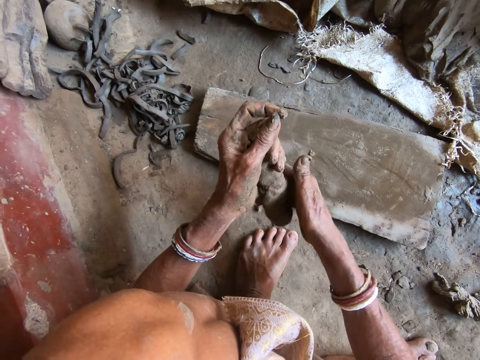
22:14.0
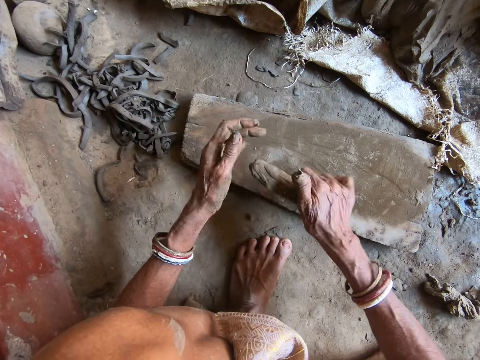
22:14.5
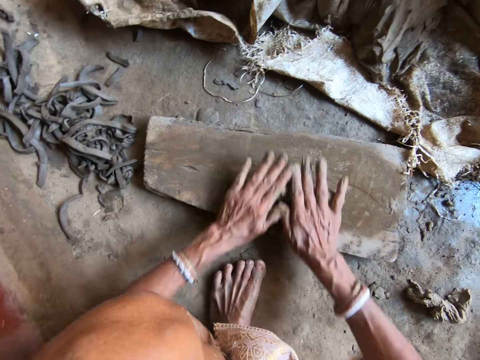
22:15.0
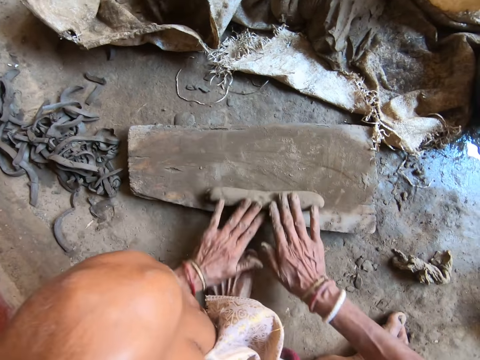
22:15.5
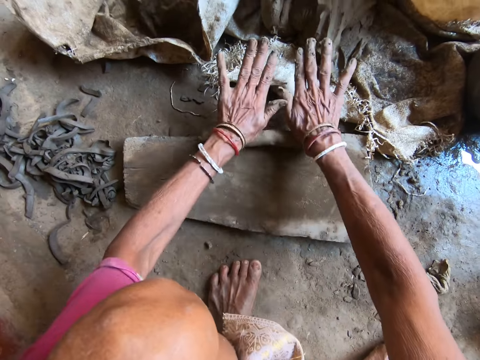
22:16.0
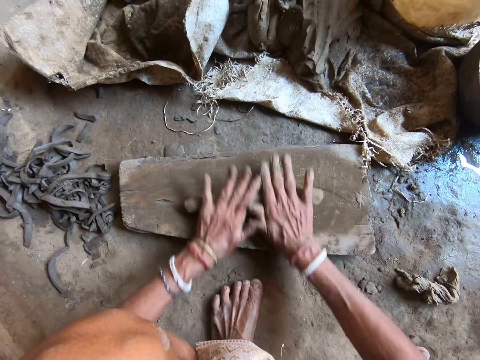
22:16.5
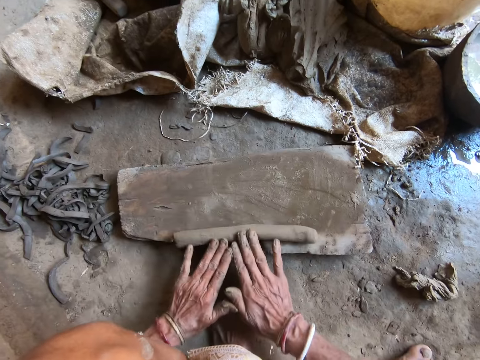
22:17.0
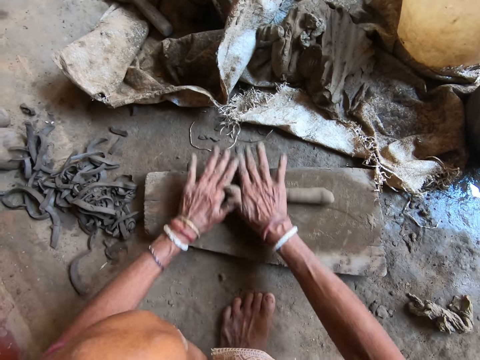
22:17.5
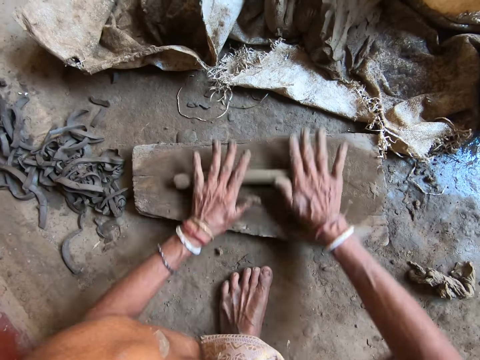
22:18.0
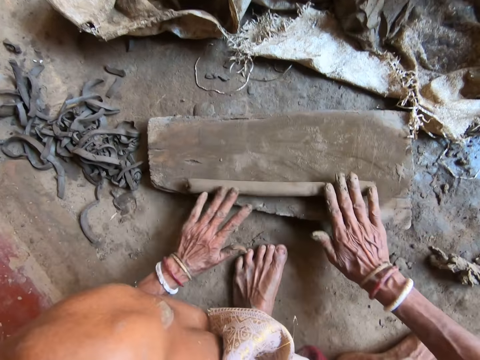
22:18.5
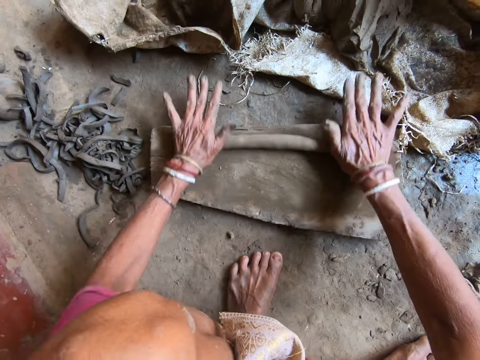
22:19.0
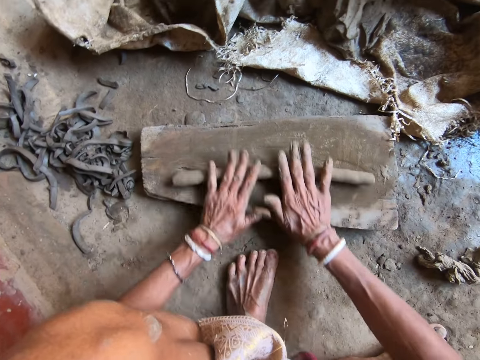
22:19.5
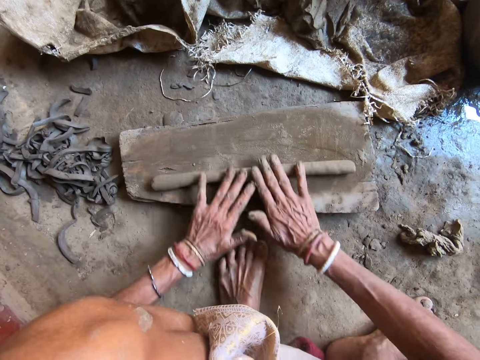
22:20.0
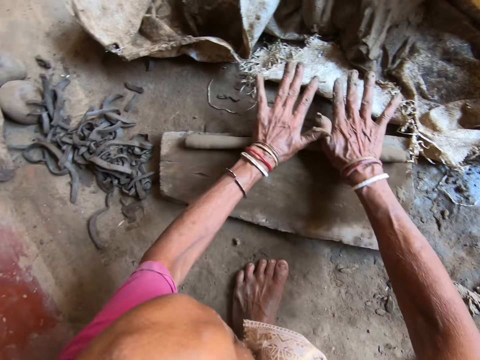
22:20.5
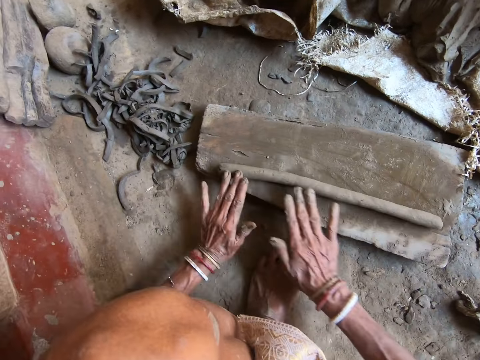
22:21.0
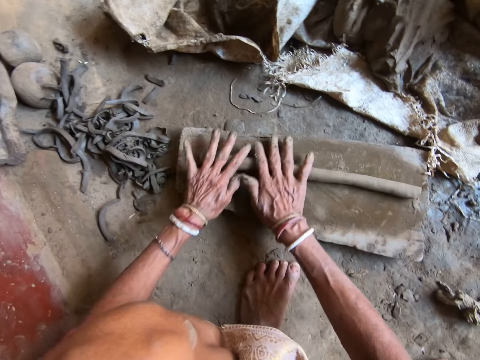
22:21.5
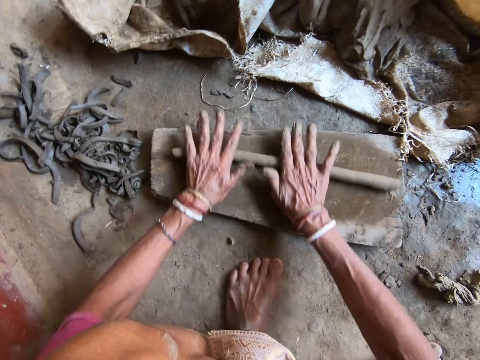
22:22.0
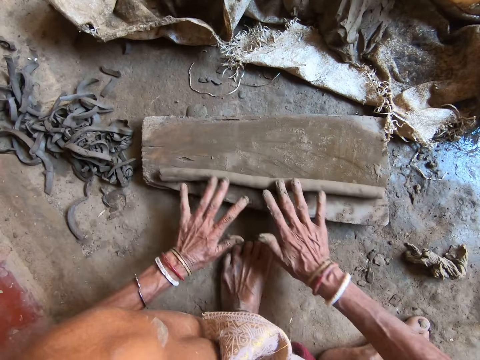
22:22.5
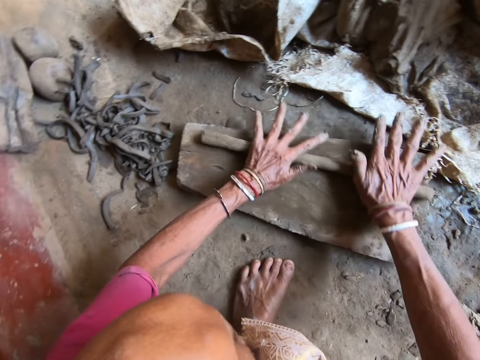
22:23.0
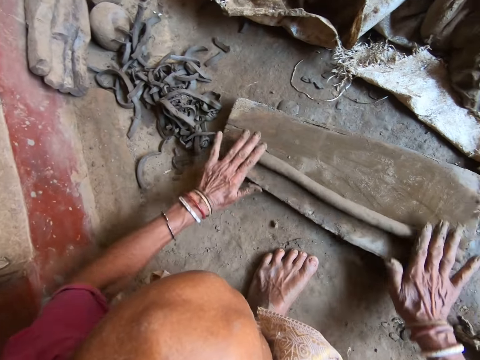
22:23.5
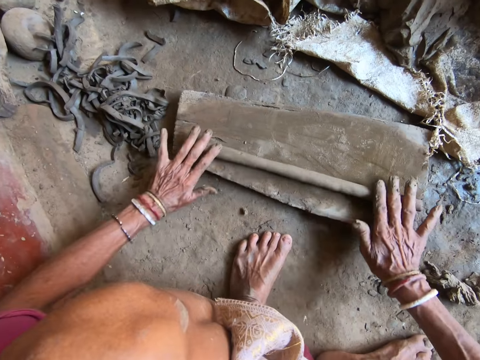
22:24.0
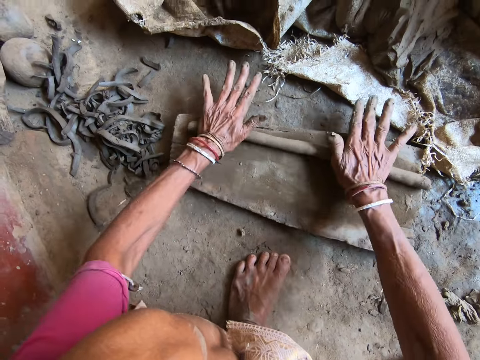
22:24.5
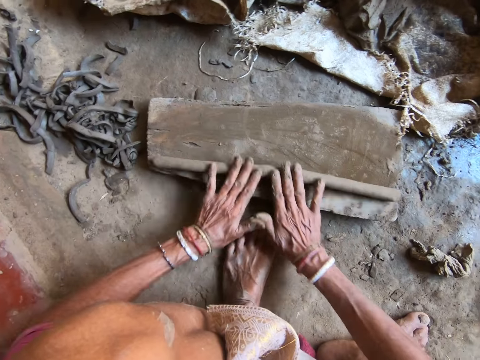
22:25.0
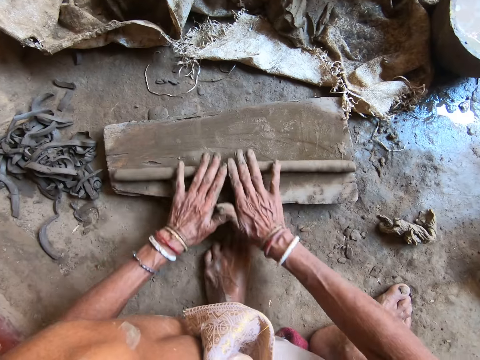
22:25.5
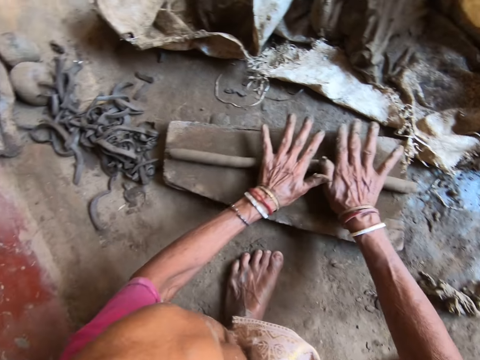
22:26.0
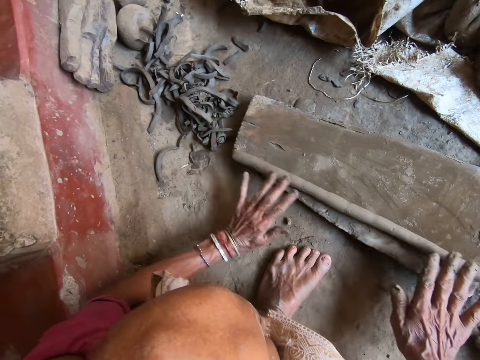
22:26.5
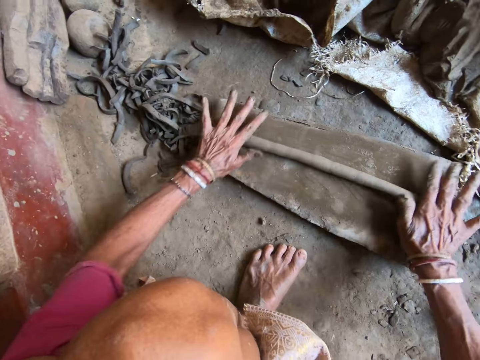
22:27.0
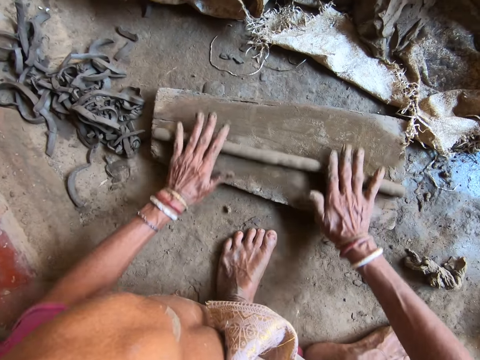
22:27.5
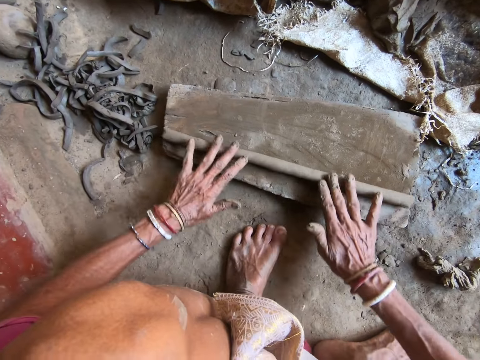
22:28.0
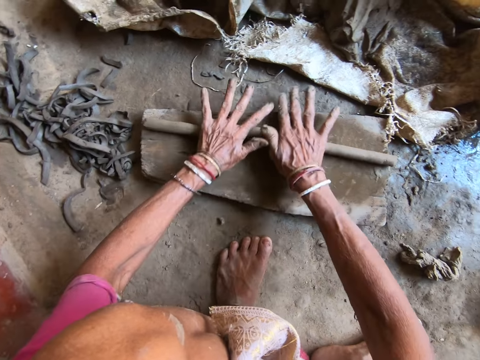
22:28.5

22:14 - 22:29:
The camera wearer drops the clay on the piece of wood with her right hand. She rolls the clay on the piece of wood with both hands.

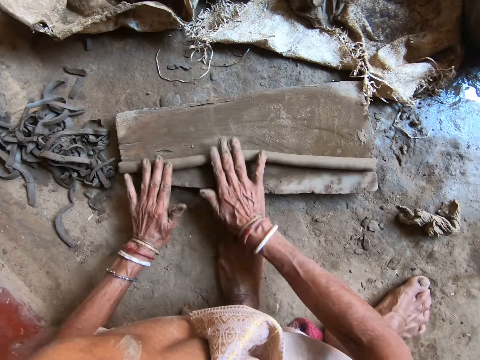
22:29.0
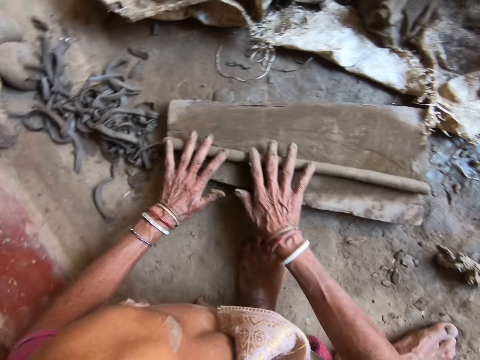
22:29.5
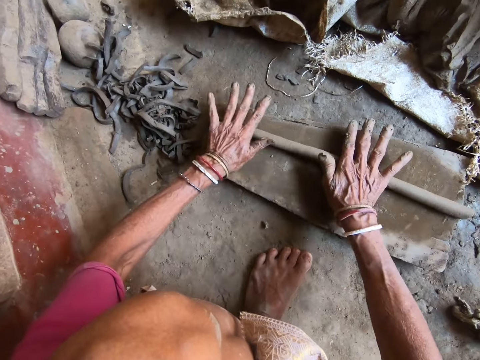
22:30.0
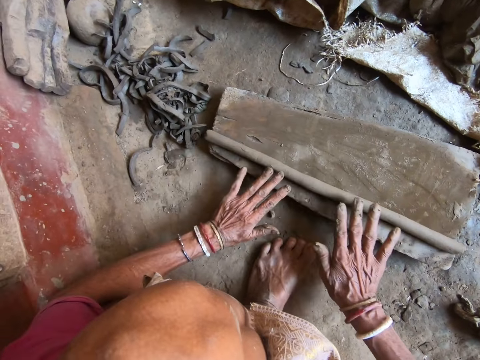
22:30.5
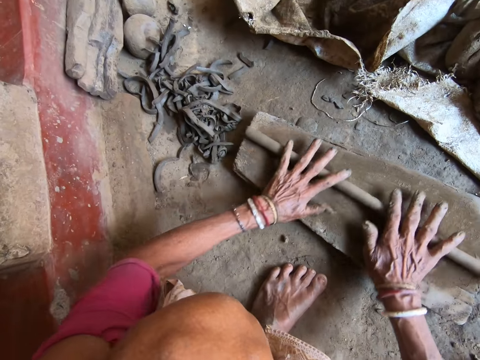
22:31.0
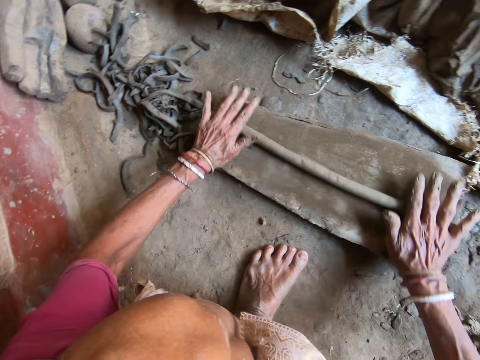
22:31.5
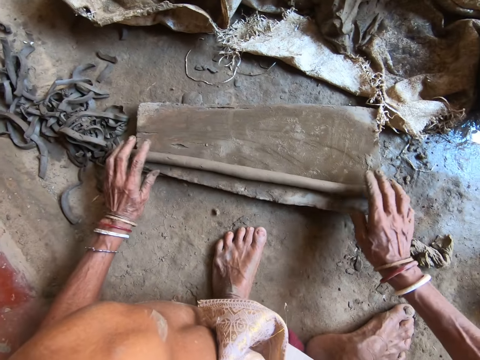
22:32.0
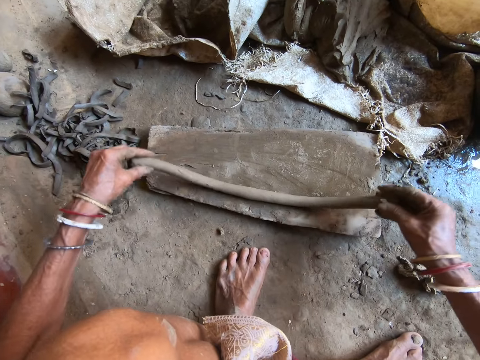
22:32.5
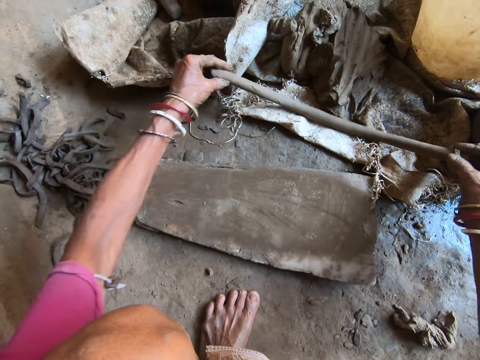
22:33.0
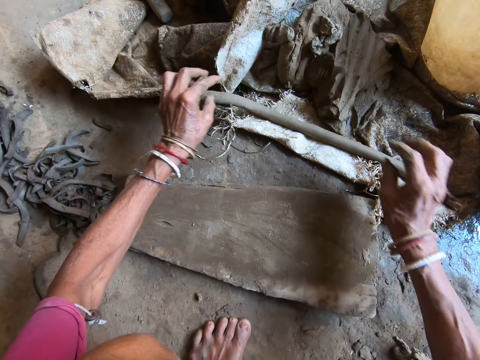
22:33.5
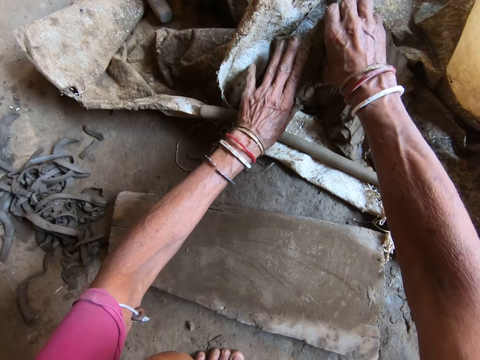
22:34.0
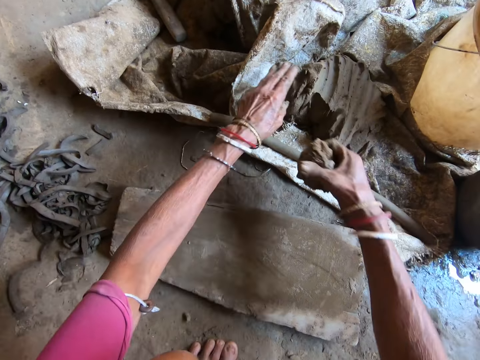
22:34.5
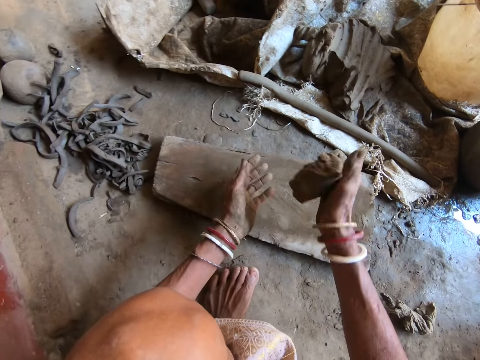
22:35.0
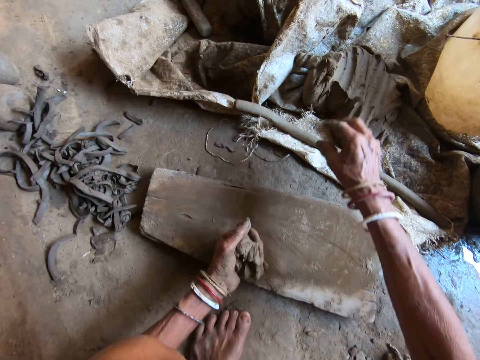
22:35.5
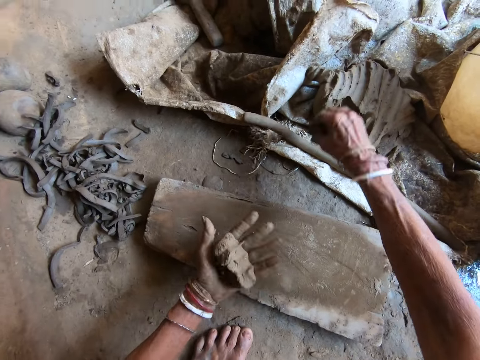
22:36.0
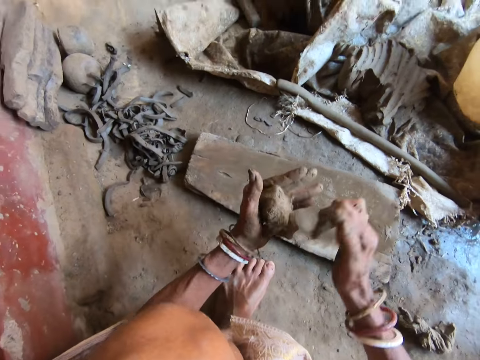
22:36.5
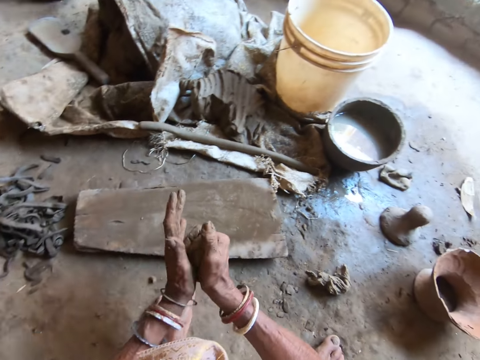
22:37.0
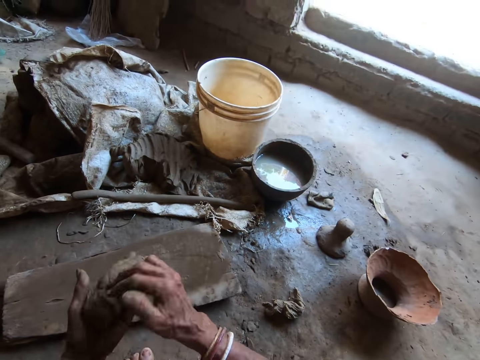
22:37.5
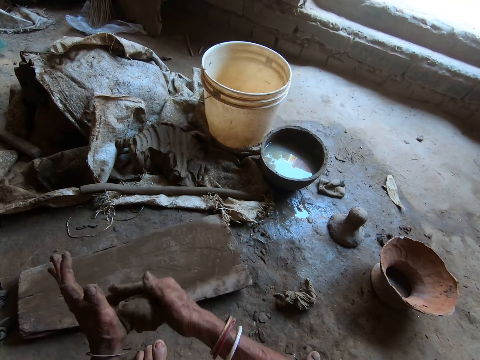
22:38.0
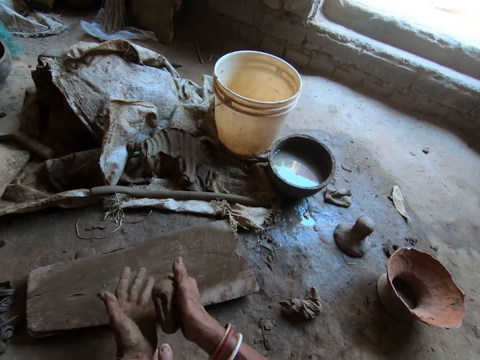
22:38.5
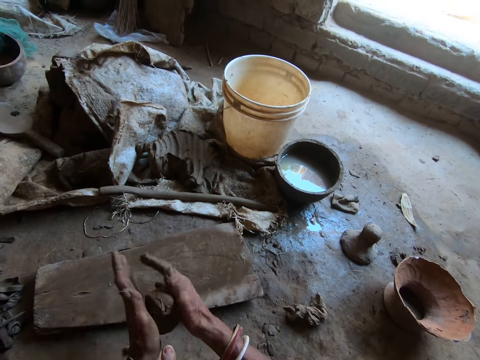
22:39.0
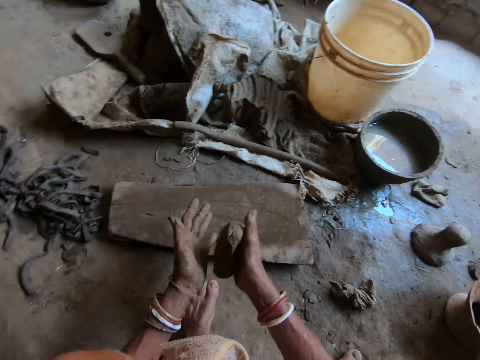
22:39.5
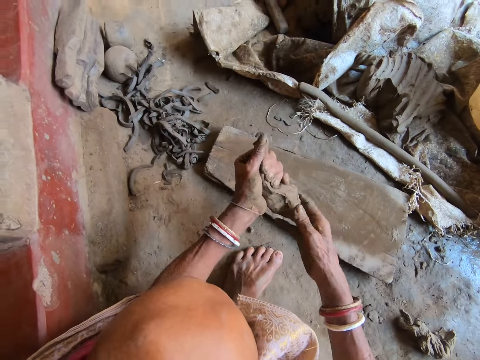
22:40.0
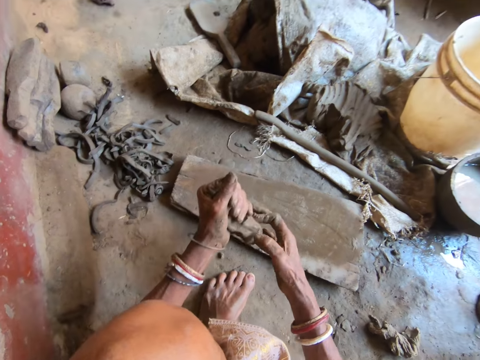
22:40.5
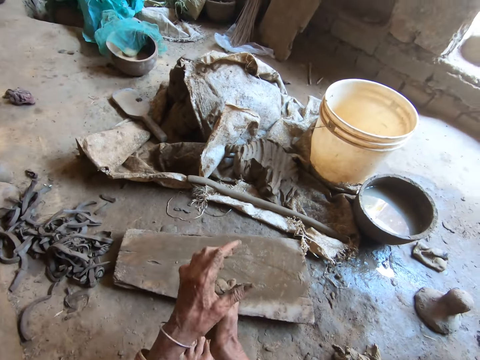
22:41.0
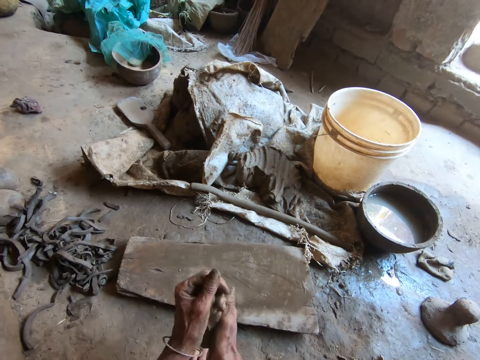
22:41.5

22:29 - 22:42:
The camera wearer picks up the clay on the wood on the floor with both hands. She drops the clay on a sack of clay on the floor with both hands. She cuts clay from the sack of clay on the floor with her right hand. She passes the clay to her left hand. She presses the clay. She cuts clay from the sack of clay on the floor with her right hand. She passes the clay to her left hand. She molds the clay with both hands. She presses the clay.
